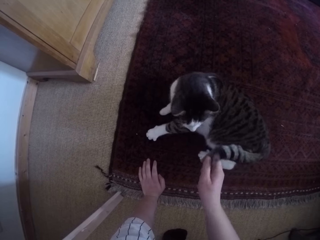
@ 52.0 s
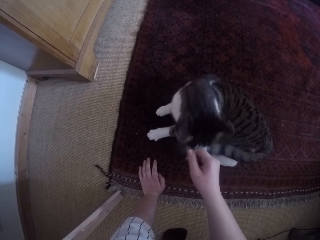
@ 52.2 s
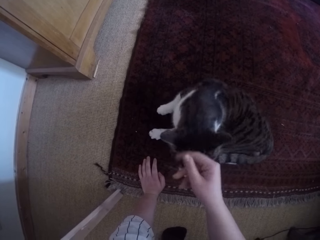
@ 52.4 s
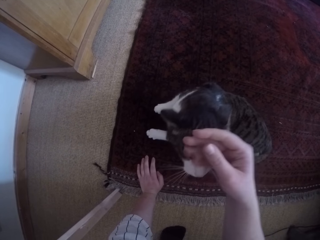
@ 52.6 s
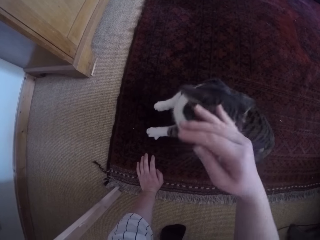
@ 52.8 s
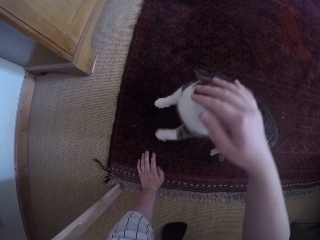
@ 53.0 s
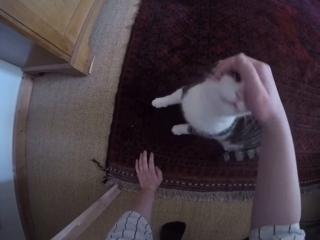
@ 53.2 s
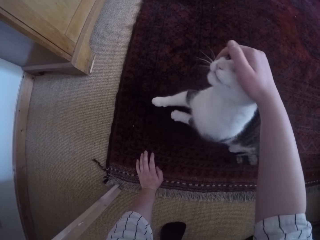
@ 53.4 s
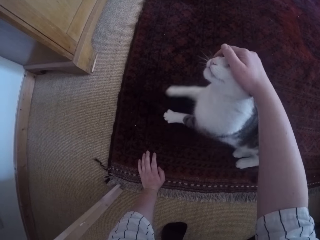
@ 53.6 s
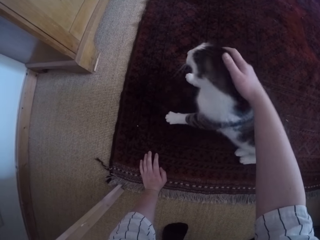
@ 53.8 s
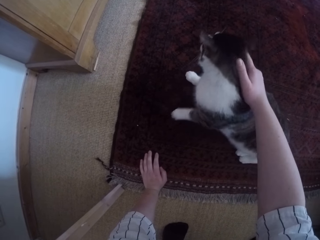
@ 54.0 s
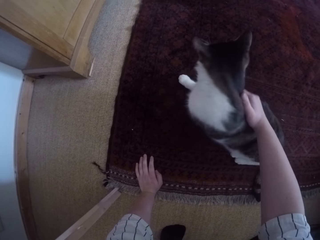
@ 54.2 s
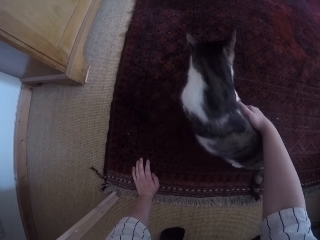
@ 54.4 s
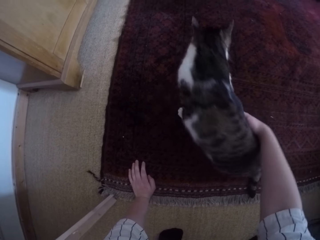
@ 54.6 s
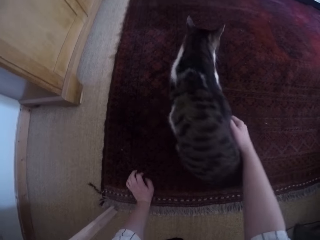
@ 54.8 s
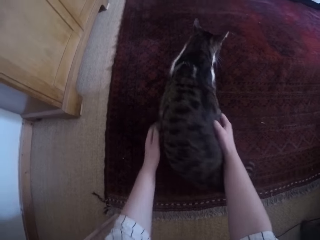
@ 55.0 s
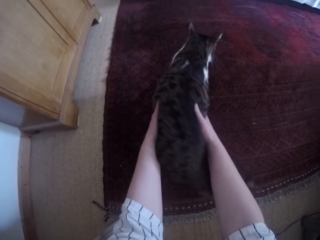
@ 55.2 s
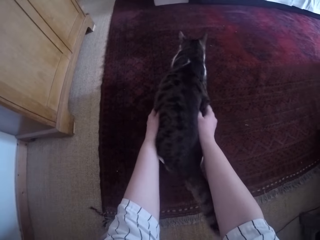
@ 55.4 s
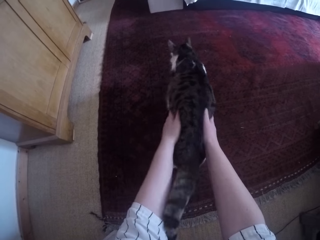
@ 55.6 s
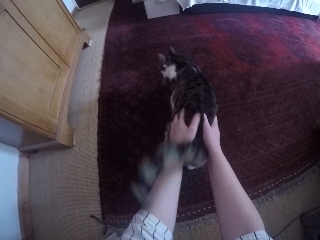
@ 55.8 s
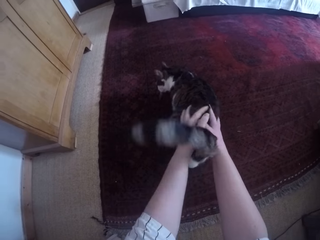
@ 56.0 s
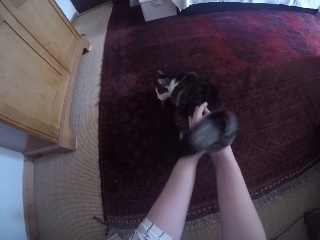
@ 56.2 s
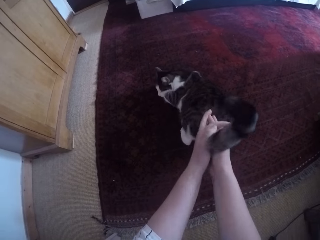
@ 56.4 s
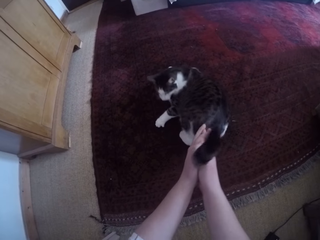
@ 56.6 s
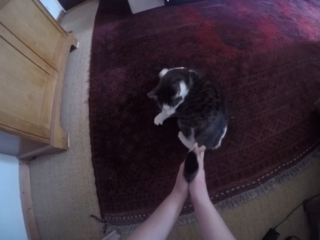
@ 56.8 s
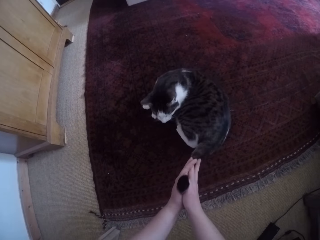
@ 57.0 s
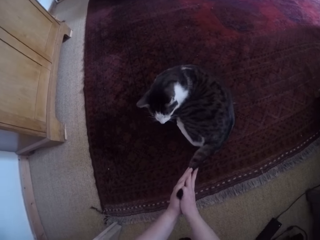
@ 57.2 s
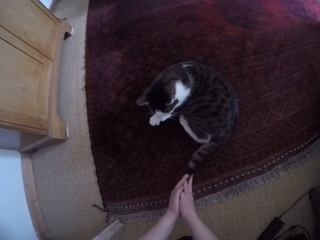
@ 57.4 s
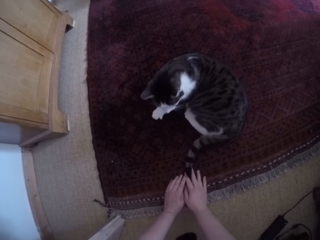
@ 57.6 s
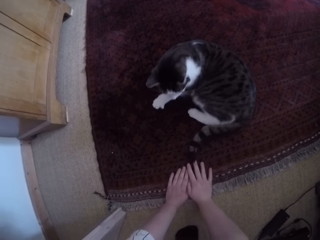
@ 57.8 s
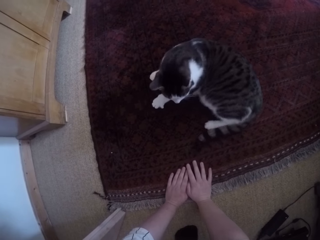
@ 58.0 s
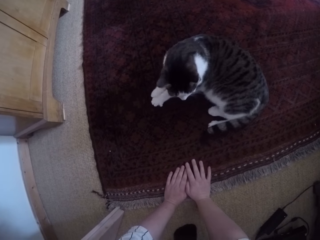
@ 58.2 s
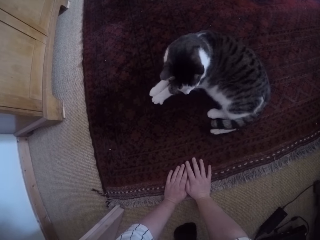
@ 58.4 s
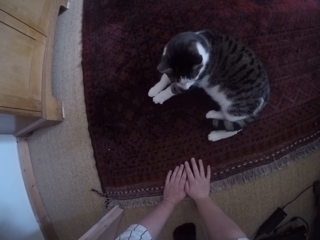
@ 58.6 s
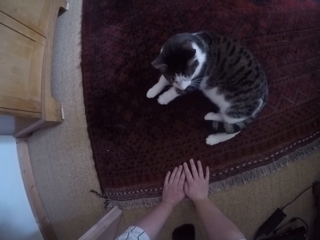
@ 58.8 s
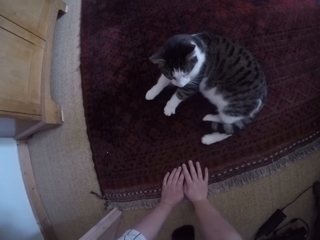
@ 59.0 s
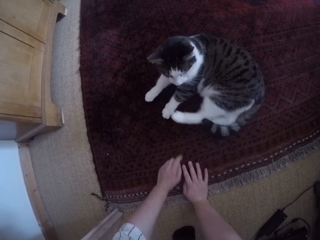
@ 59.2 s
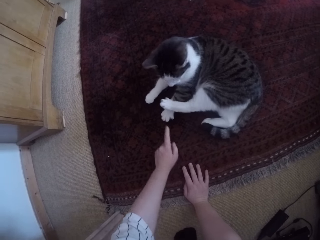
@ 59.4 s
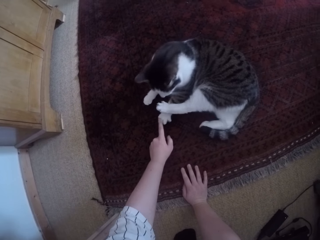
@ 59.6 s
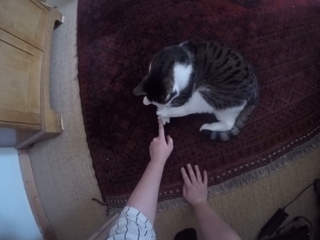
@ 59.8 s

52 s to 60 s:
The camera wearer takes off his right hand from the tail of the cat. He touches the cat with his right hand. He rubs the body of the cat with his right hand. He touches the cat with his left hand. He rubs the body of the cat with his hands. He holds the tail of the cat with his hands. He takes off his right hand from the tail of the cat. He places his hands on the floor. He touches the cat with his left hand.
